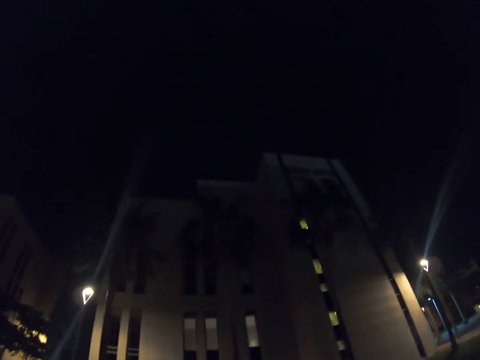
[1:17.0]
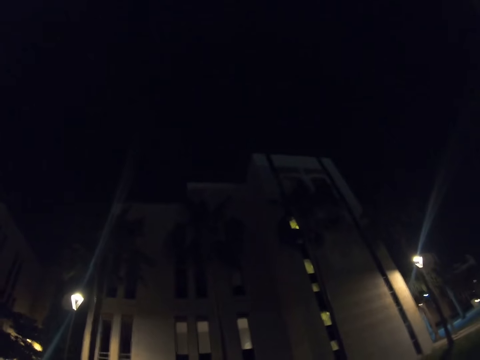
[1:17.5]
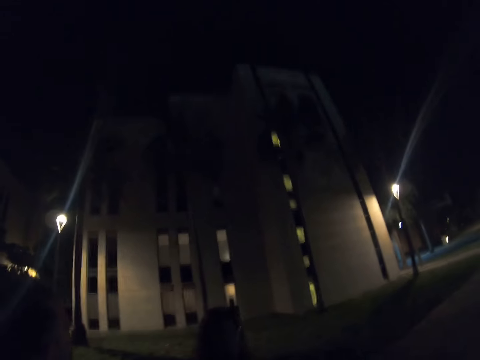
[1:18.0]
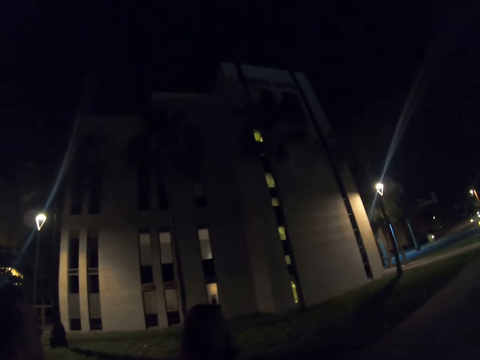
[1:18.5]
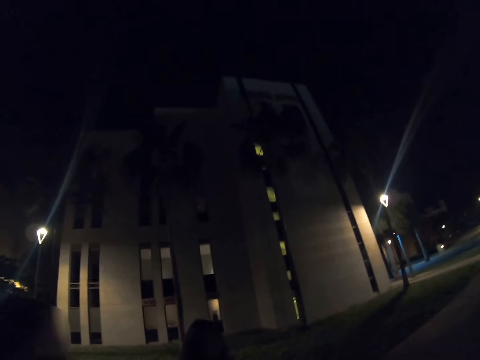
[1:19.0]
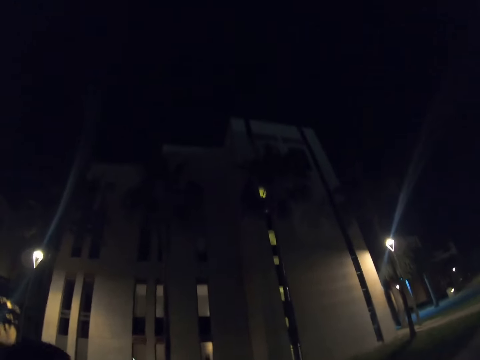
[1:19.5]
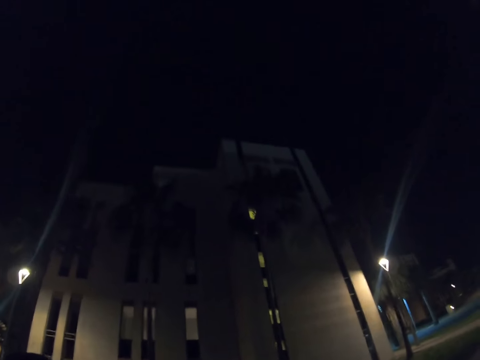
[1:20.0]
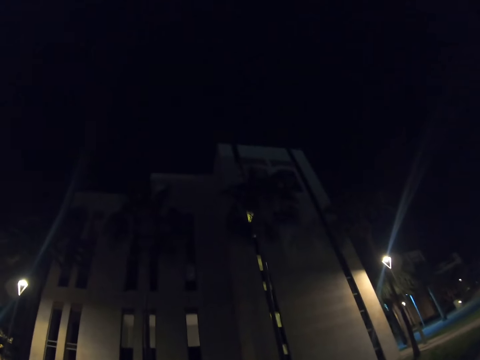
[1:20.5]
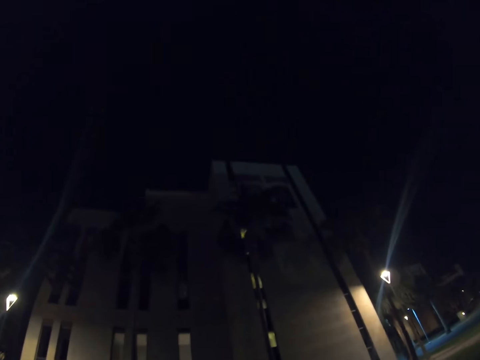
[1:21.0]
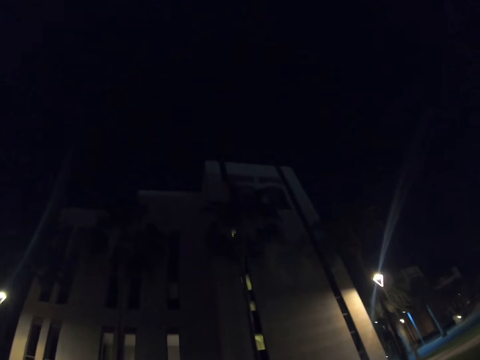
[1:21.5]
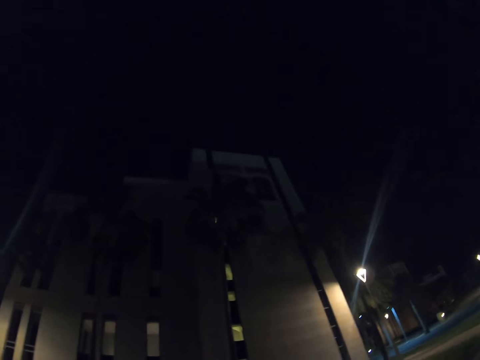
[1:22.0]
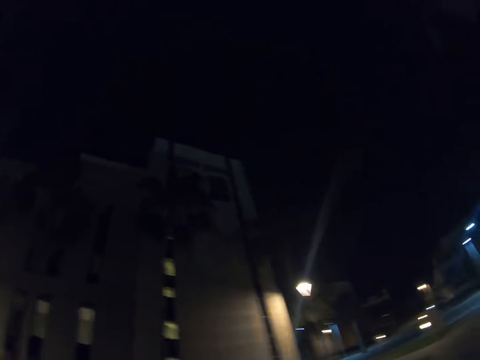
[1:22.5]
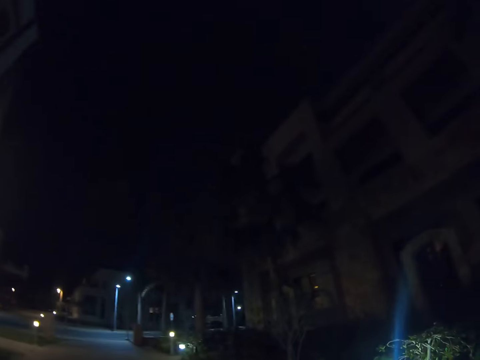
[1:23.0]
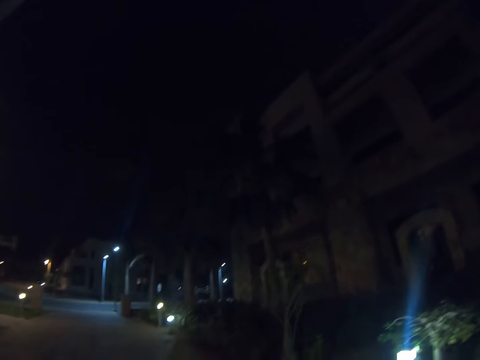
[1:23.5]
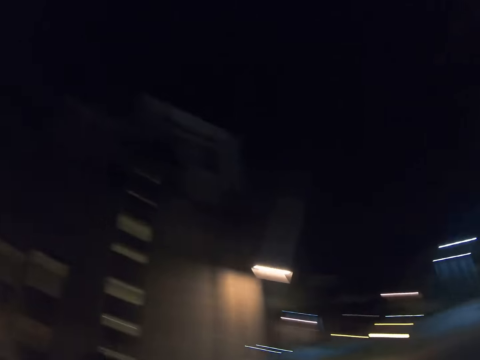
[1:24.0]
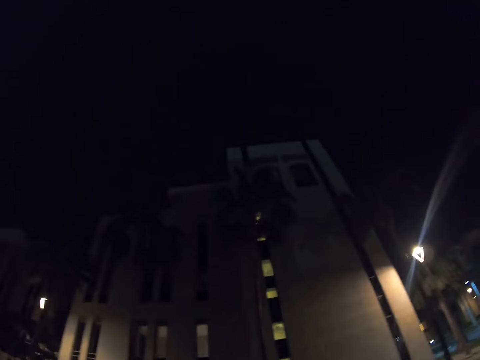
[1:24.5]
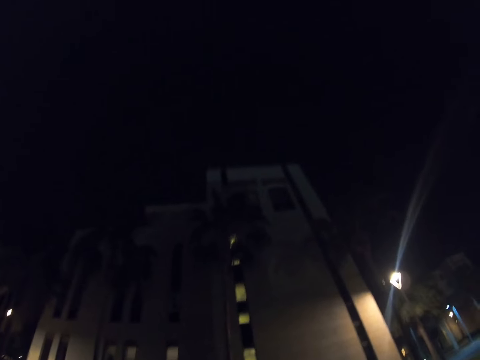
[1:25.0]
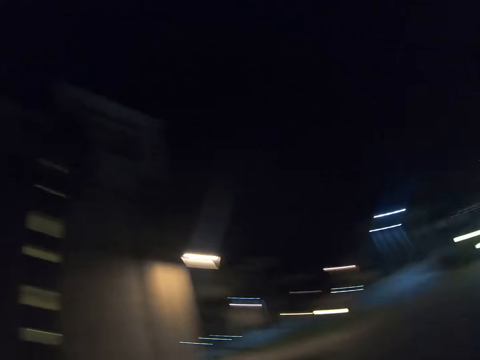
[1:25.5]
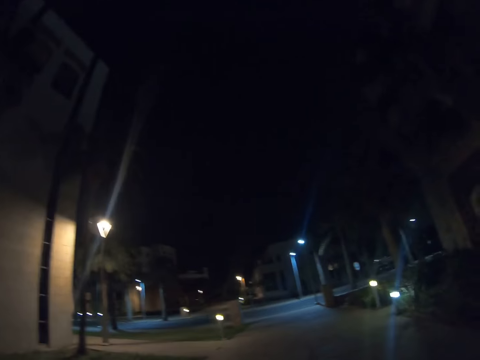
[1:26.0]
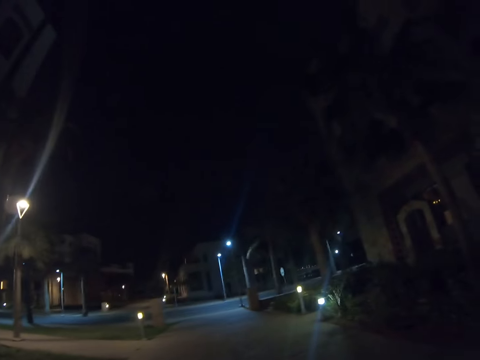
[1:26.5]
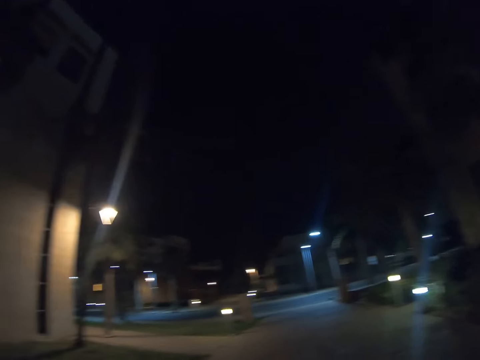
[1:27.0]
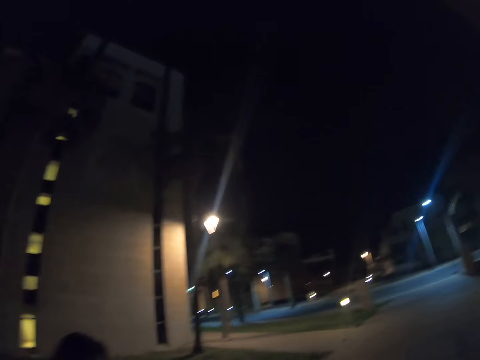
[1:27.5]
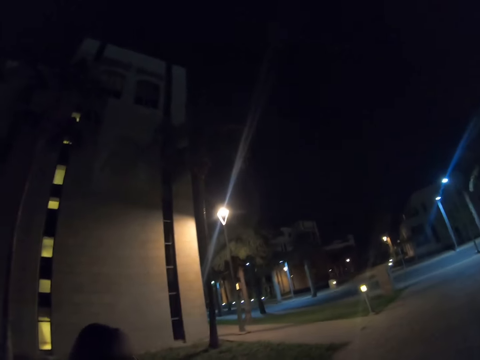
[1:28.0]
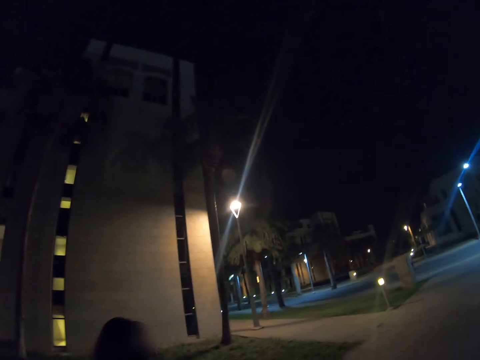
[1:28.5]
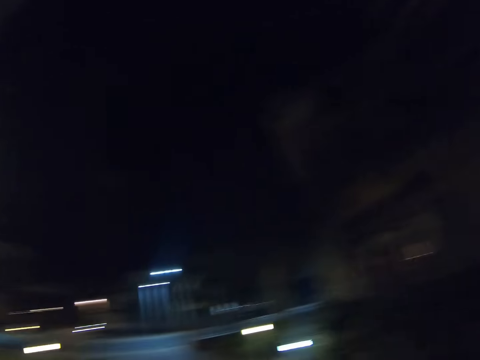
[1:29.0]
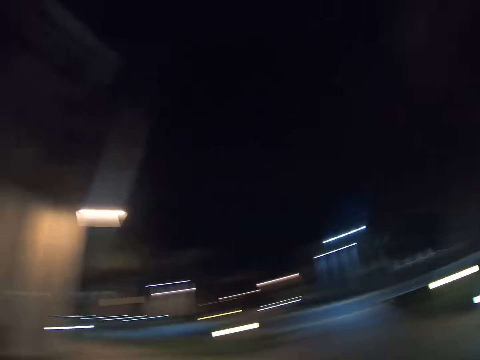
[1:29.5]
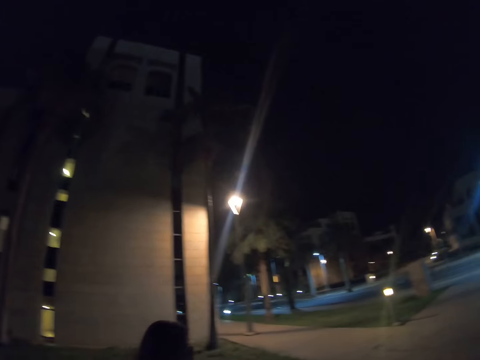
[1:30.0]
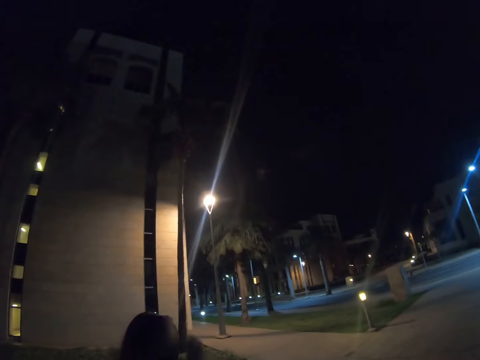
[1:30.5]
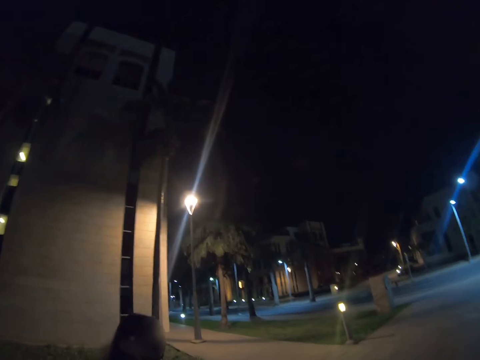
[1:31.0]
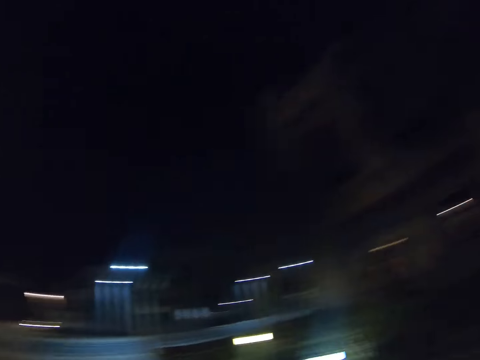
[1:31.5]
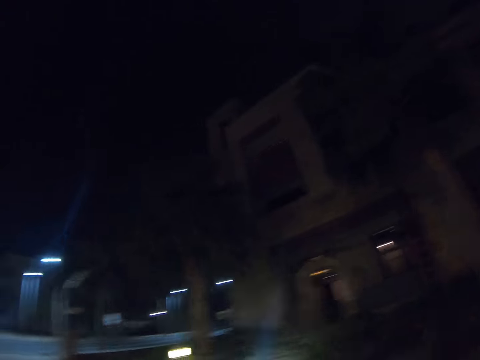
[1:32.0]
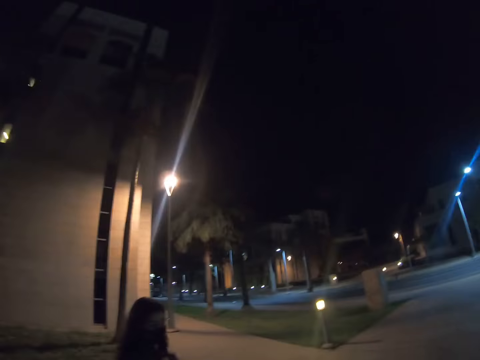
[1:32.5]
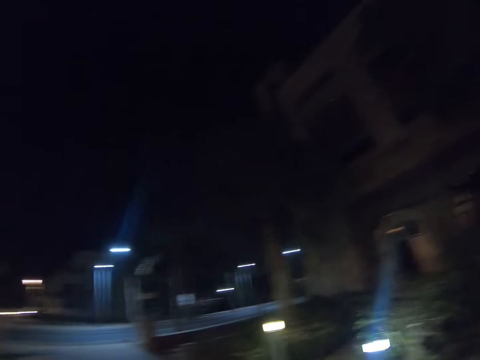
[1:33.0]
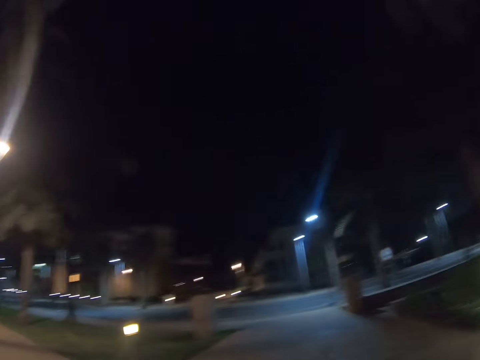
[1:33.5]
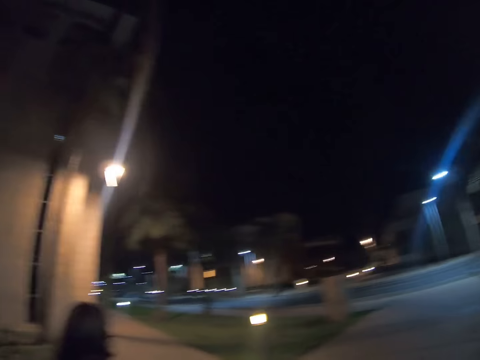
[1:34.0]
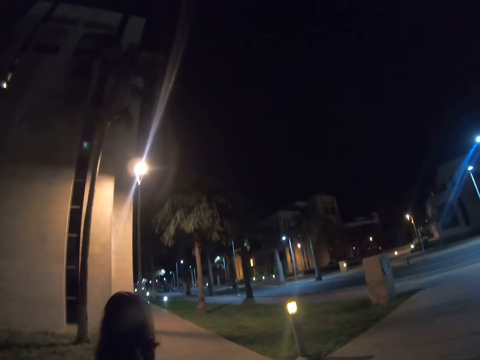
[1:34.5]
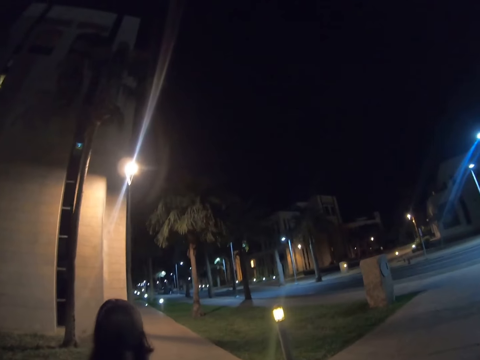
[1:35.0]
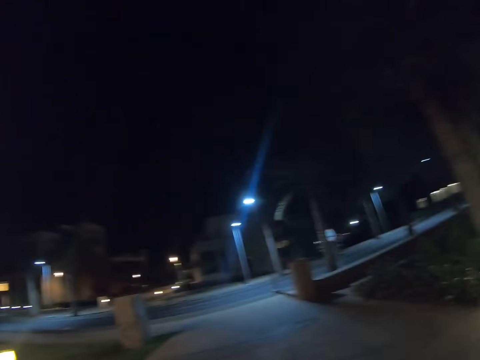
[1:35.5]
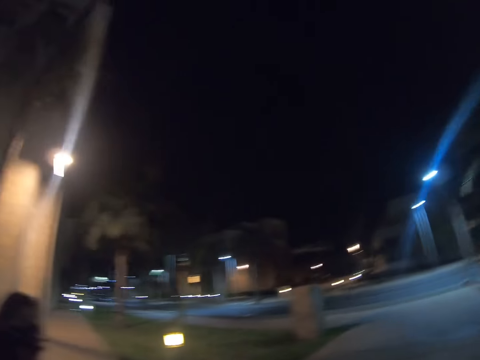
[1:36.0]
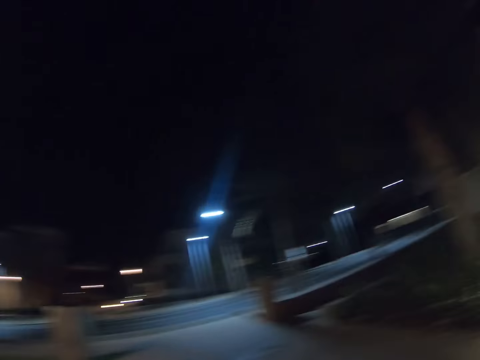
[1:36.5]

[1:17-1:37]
The camera wearer gazes around. A man walks on the street. A lady walks on the street.

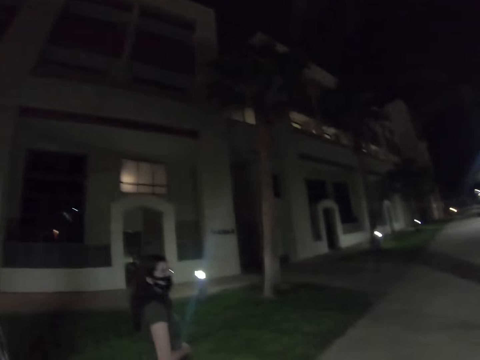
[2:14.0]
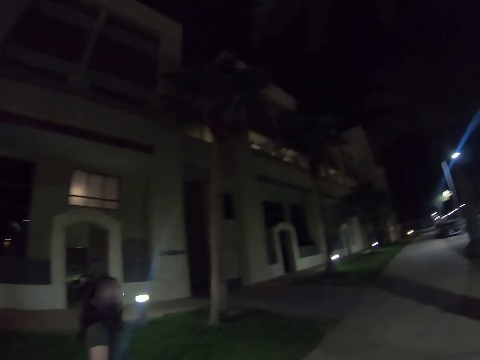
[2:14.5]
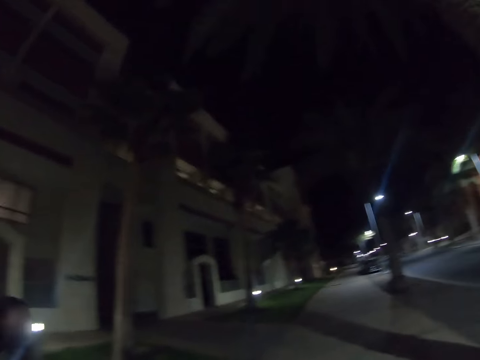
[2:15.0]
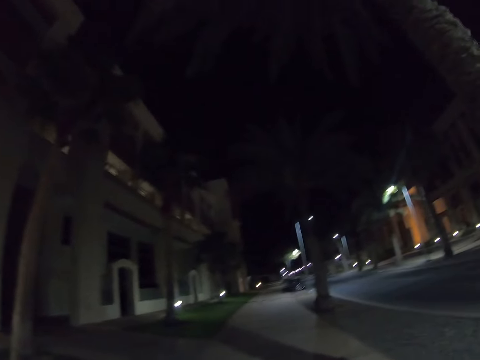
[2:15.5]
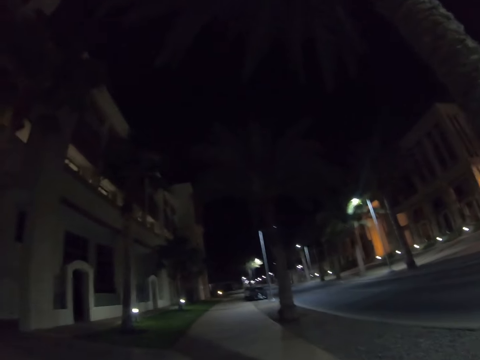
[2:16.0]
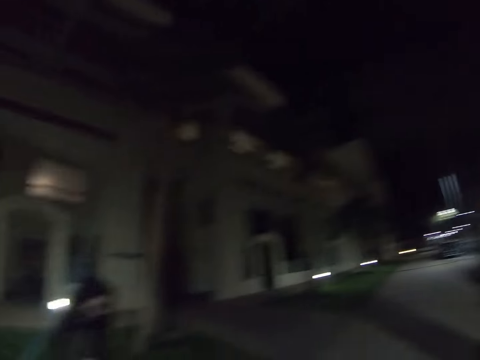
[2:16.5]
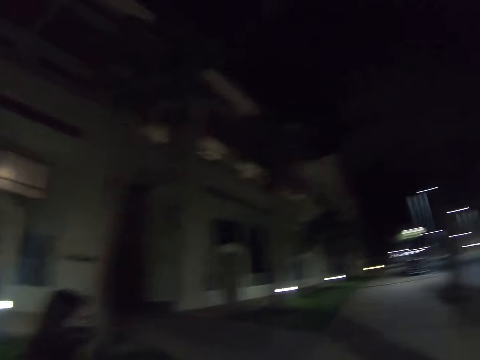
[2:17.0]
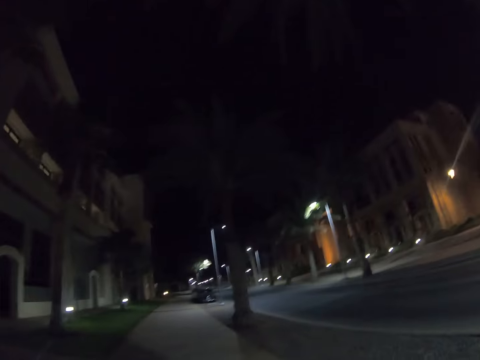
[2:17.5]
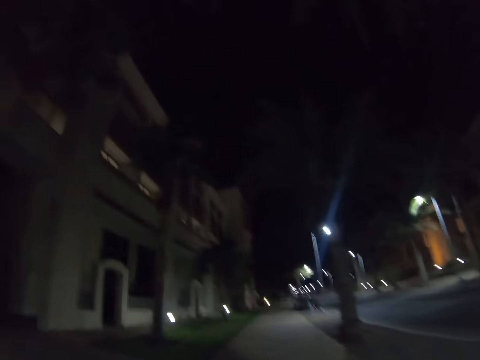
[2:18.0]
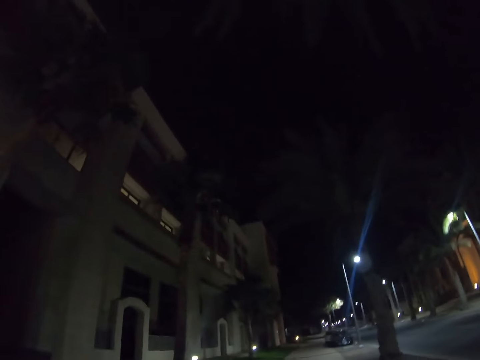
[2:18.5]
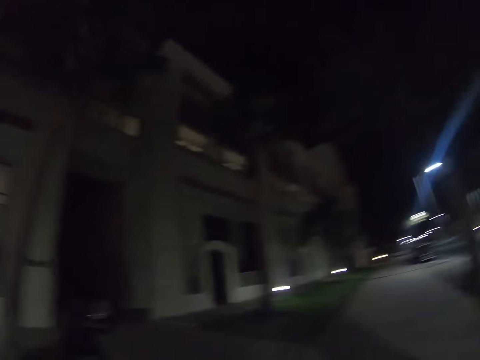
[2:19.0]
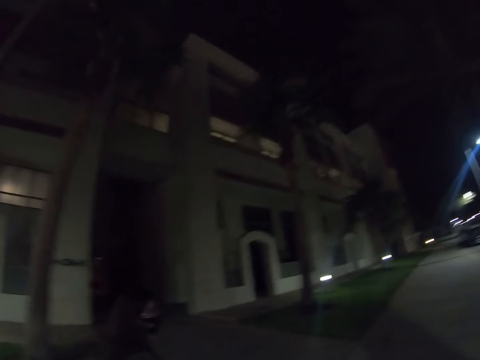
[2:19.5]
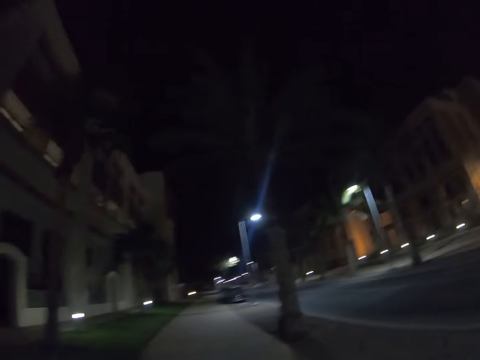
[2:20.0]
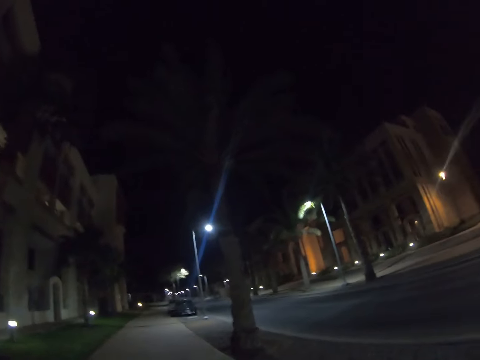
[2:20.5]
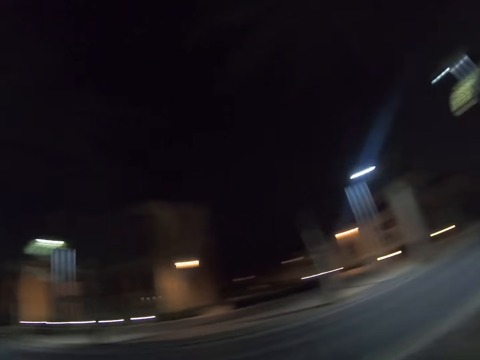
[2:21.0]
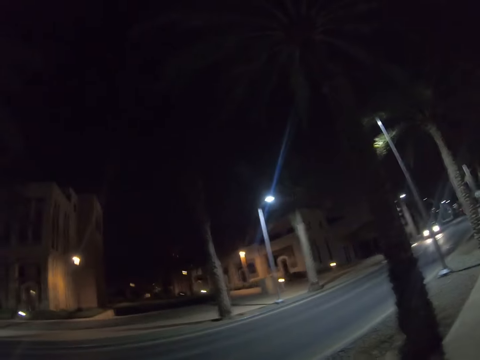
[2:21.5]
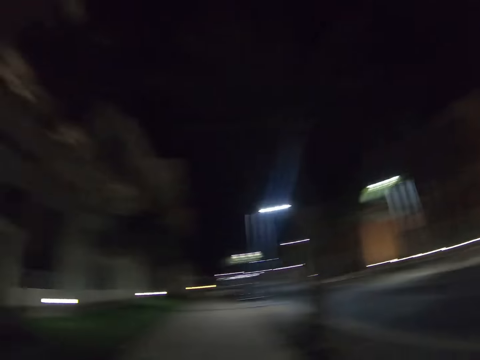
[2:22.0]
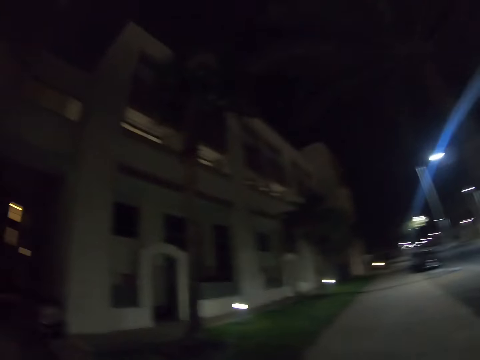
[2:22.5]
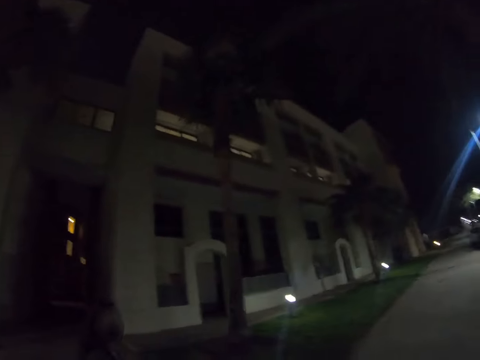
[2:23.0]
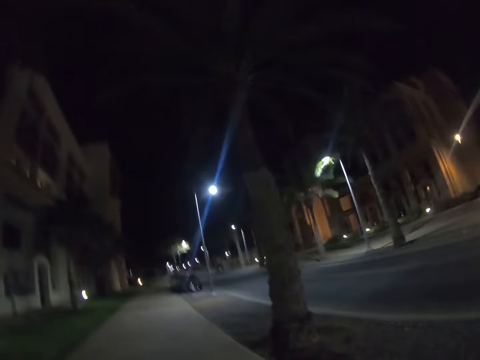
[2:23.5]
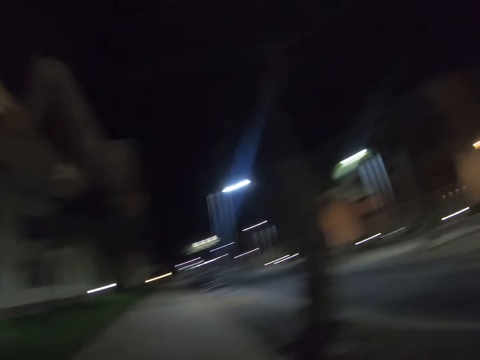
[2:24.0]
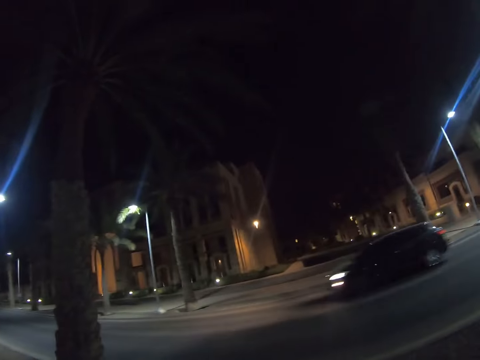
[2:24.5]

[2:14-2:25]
A lady faces the camera and walks on the street.
